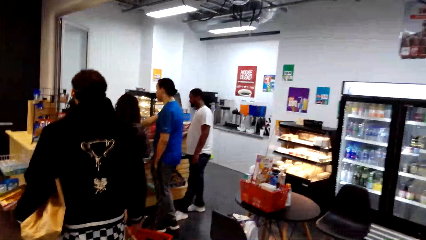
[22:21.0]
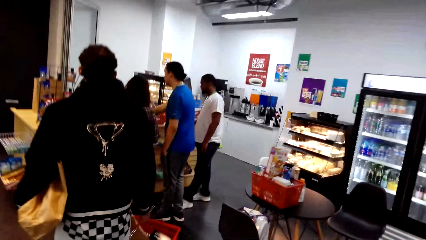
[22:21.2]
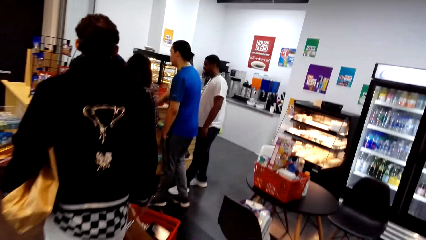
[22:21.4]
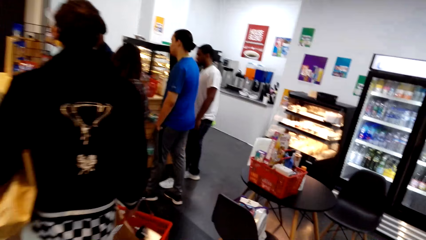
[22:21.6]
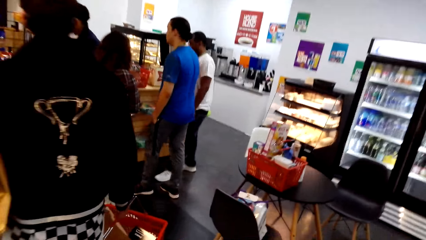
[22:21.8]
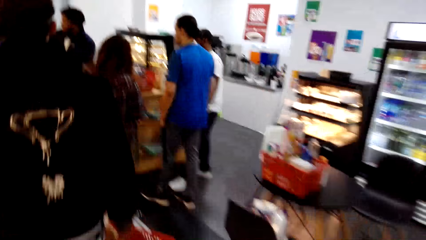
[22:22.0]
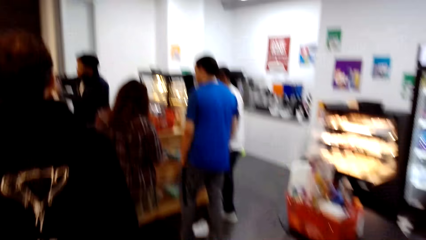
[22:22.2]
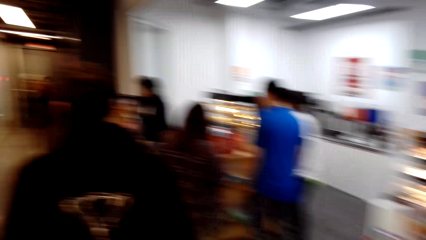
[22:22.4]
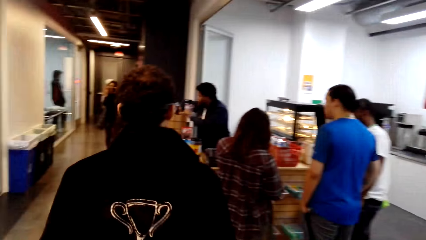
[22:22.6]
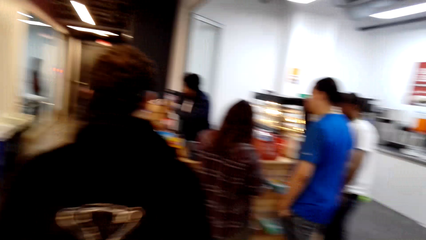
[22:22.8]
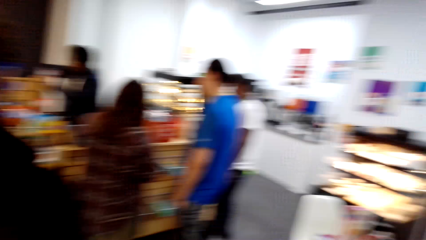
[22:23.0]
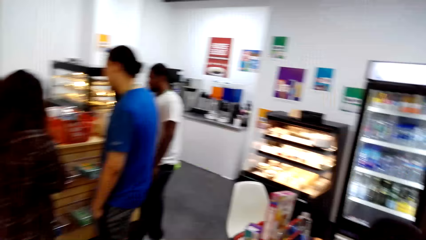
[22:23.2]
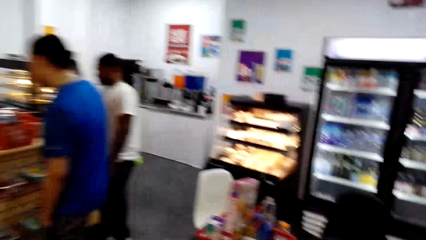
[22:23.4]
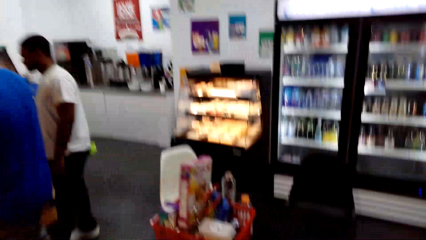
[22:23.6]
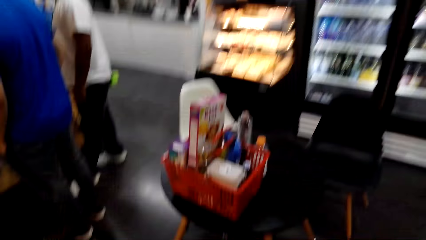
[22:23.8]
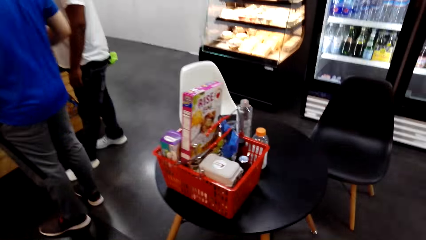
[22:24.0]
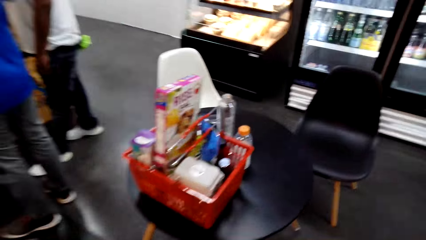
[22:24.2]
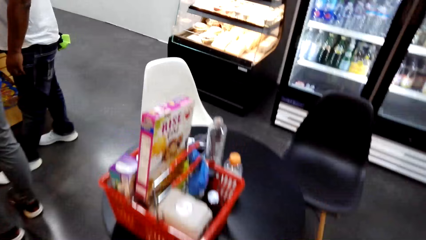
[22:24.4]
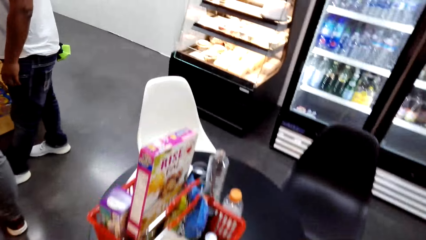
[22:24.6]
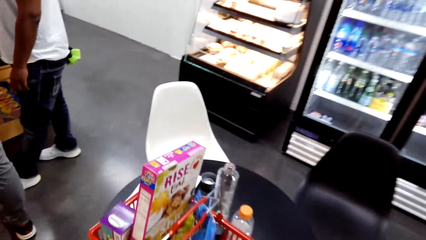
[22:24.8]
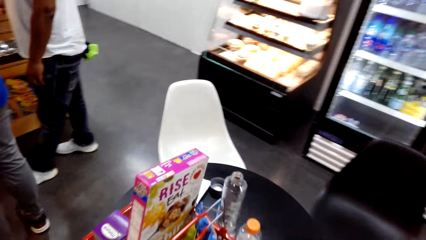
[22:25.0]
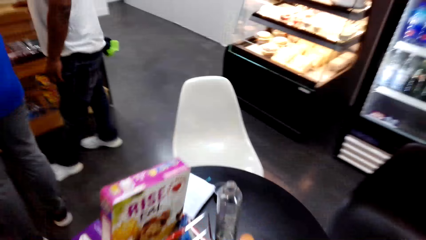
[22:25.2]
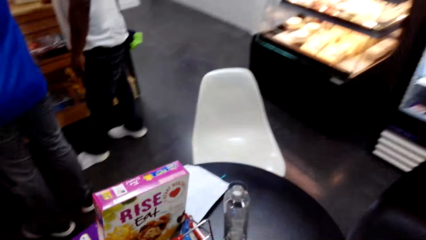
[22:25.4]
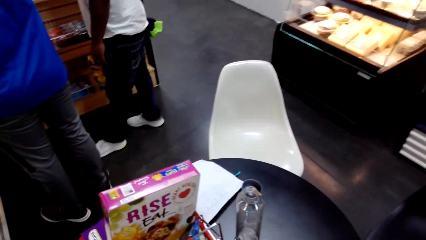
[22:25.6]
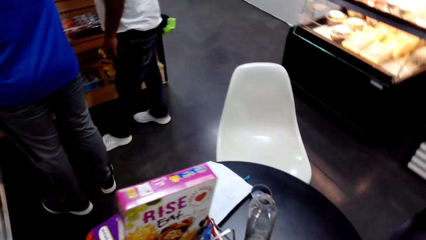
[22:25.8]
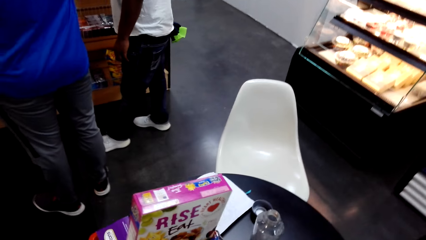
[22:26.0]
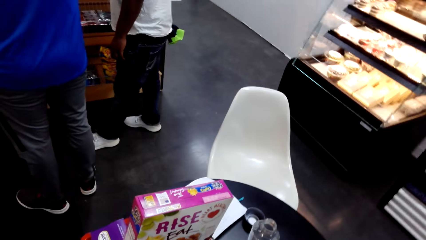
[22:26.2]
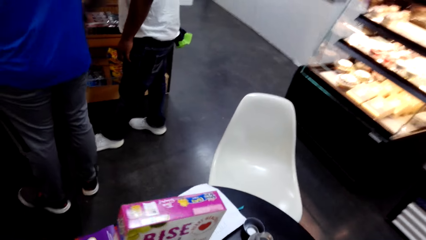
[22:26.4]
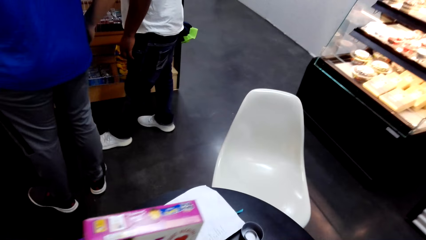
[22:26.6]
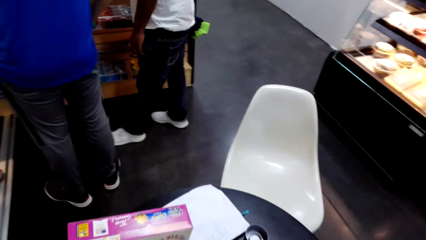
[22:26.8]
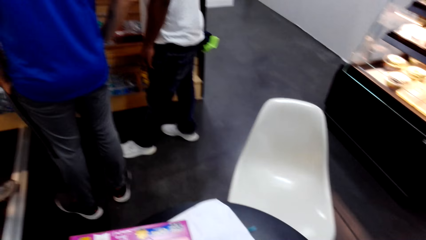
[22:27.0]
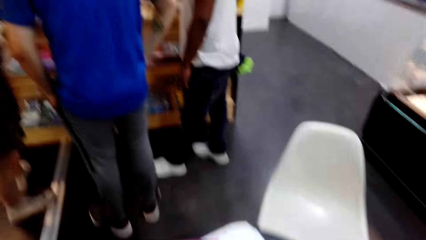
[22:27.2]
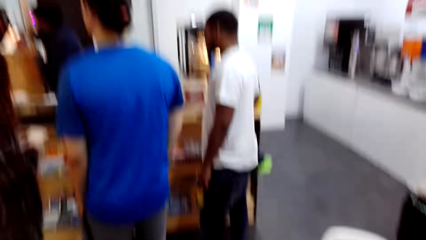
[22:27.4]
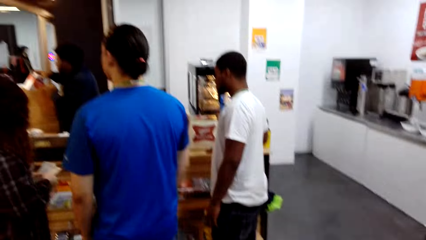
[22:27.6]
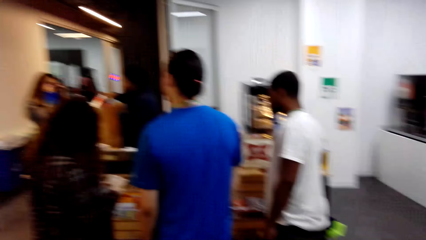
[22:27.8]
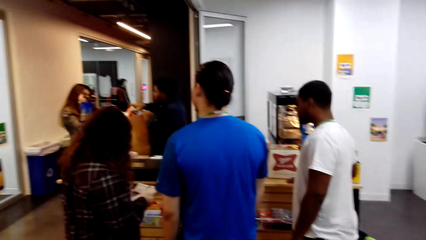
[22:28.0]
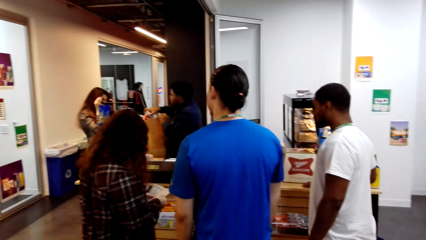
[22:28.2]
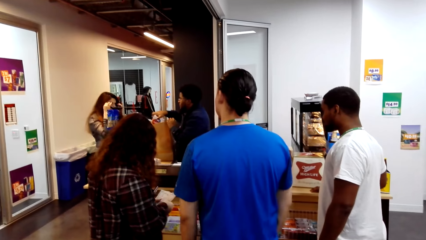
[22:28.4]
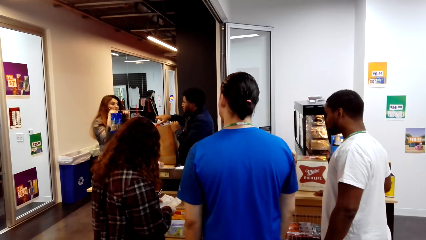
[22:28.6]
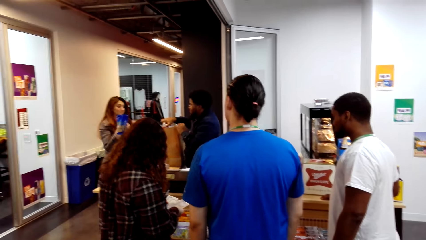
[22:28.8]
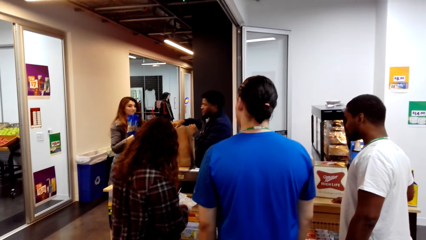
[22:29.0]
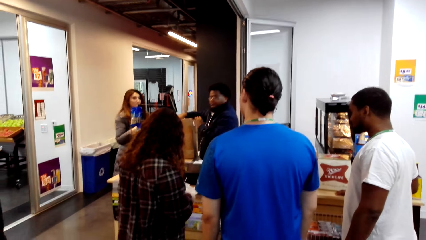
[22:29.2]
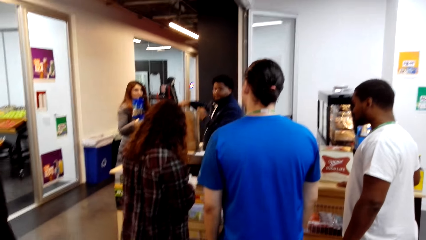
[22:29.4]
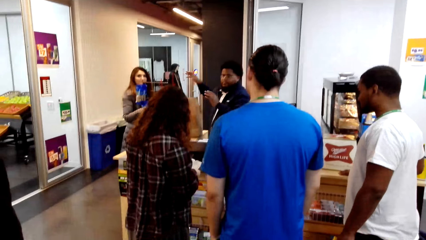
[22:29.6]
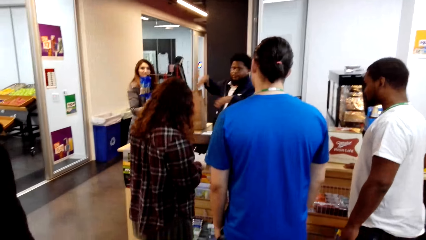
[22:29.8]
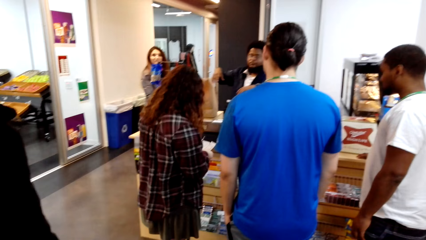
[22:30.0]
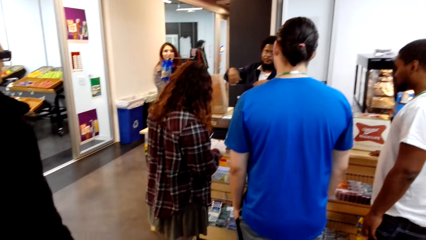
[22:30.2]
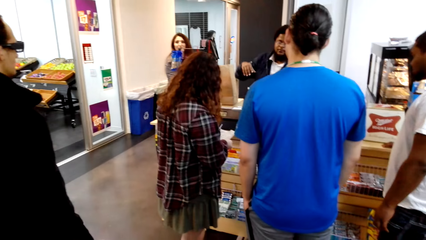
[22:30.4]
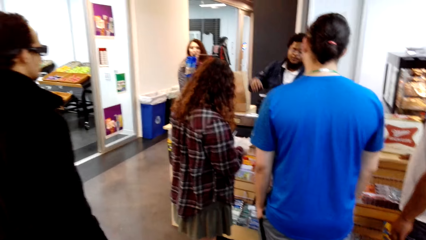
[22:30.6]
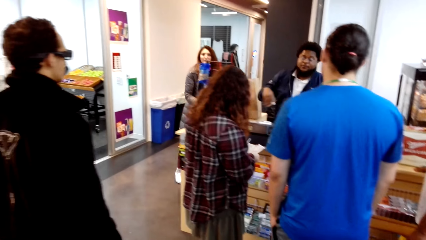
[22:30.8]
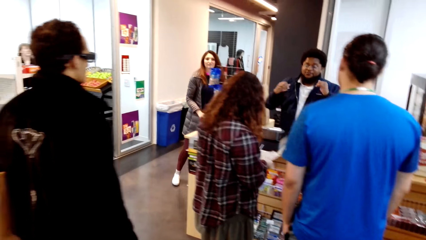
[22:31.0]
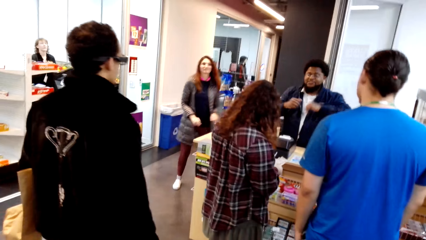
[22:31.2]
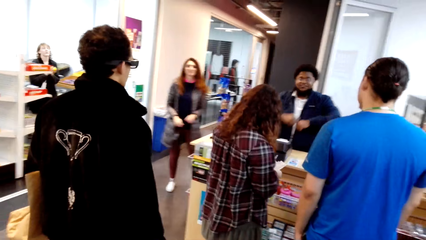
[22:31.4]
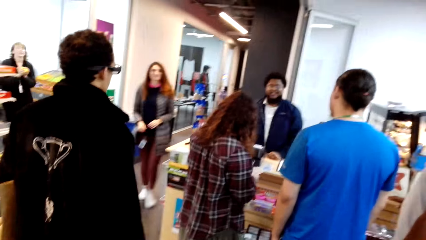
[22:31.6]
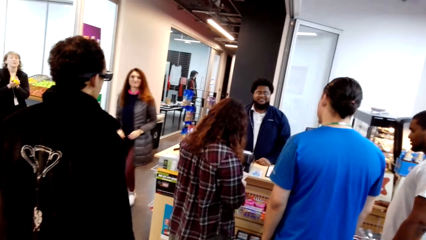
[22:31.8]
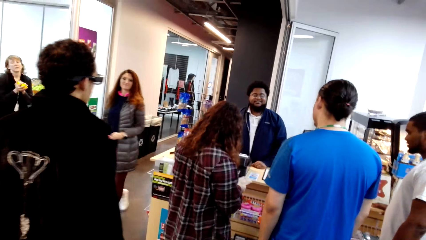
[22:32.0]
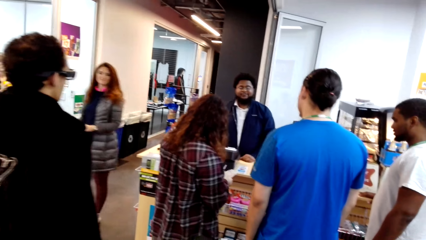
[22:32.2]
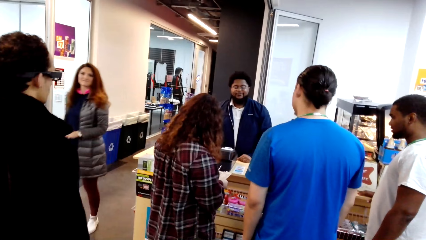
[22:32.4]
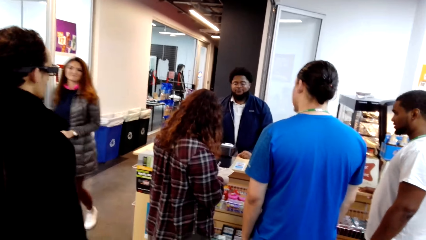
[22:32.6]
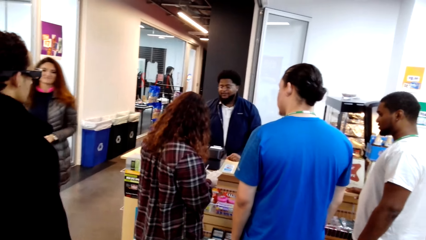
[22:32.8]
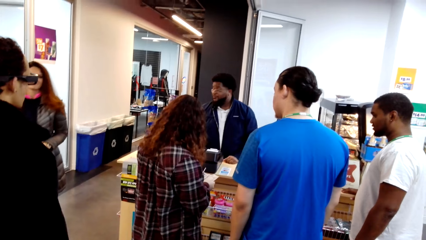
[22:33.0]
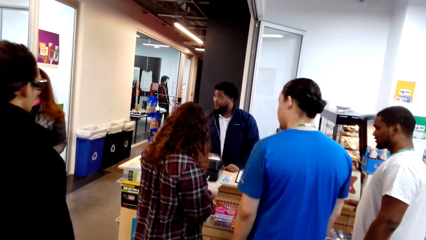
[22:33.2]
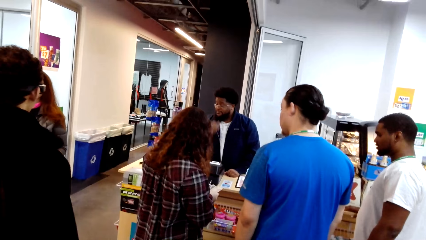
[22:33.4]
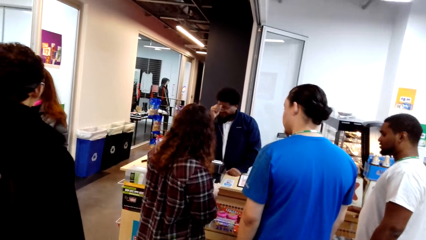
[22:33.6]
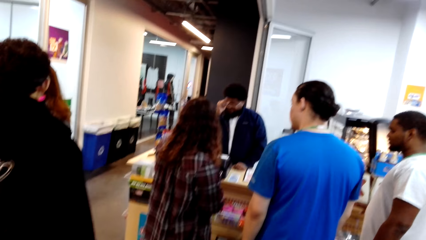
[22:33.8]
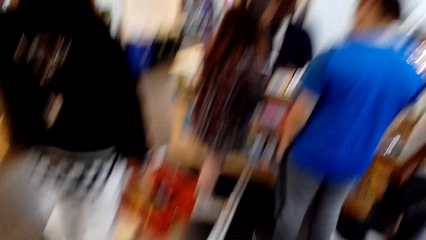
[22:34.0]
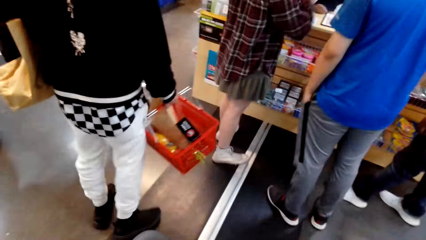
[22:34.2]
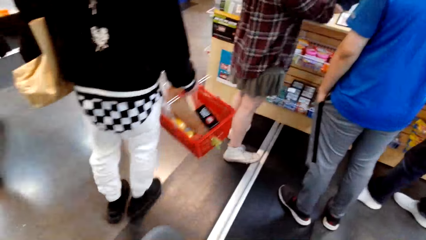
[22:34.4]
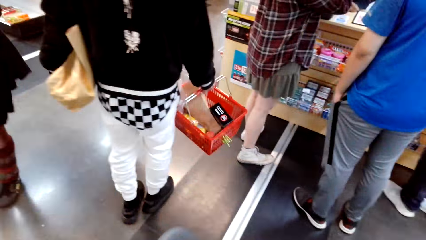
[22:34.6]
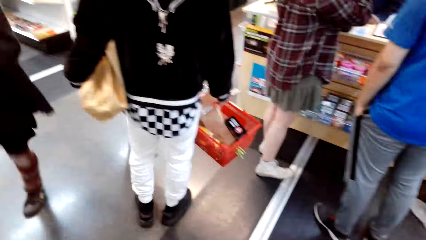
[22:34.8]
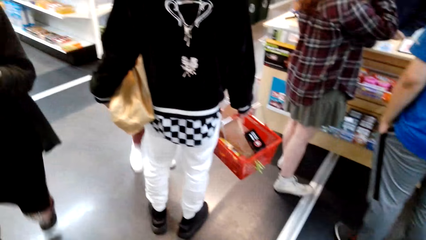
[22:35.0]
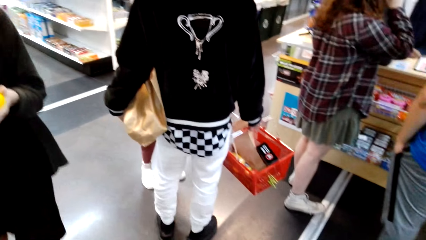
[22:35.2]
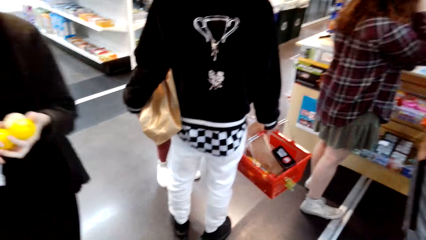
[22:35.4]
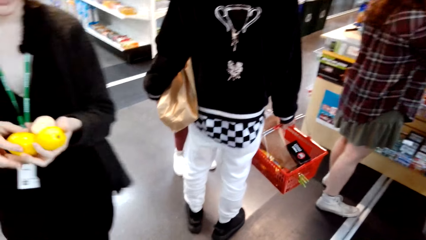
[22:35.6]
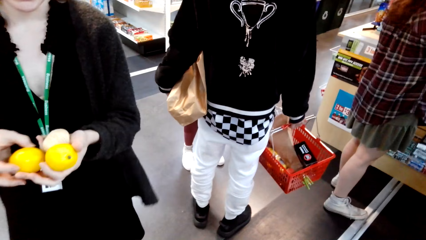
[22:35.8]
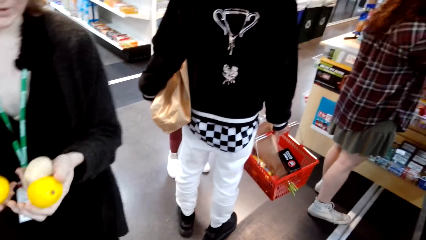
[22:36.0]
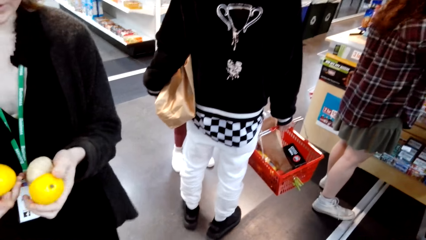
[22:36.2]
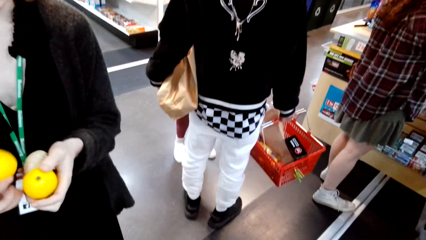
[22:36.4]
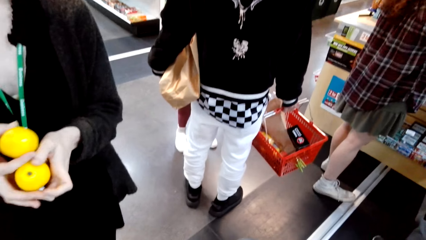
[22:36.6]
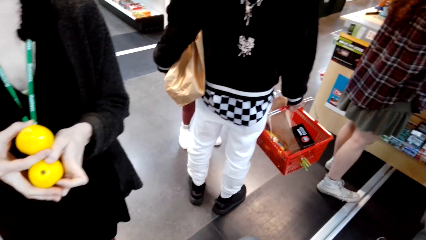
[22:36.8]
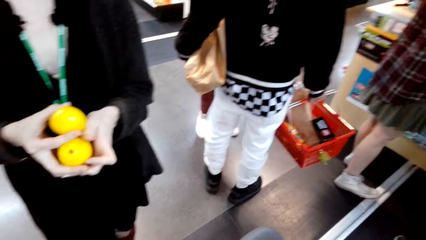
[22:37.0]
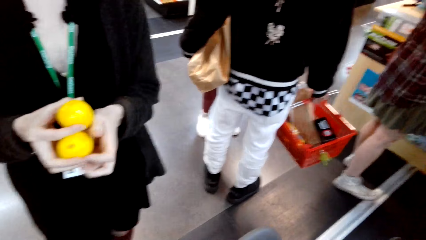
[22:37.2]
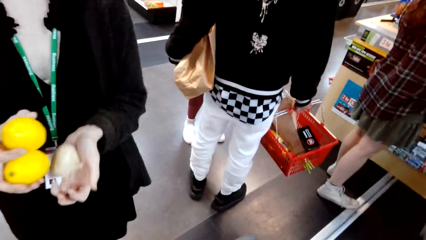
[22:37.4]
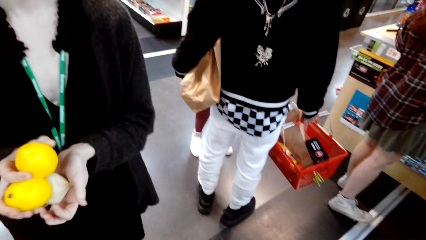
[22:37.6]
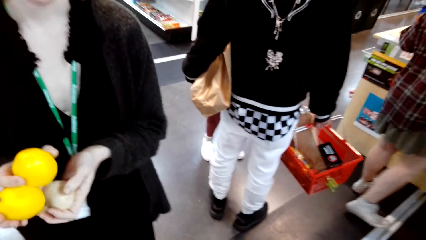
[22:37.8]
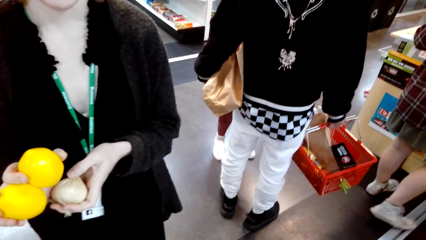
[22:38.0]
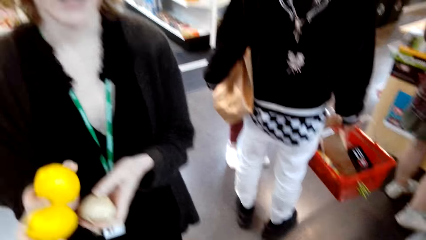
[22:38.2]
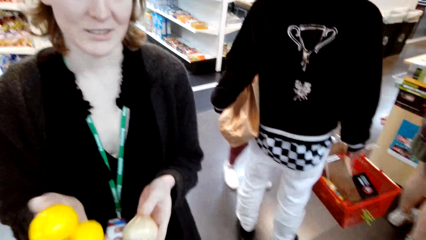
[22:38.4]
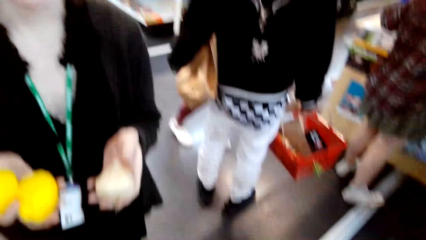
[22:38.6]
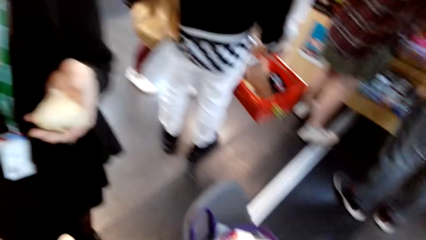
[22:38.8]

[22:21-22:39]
The camera wearer walks around and talks with a lady. They talk. They look around. They walk around with the lady. The lady holds a lemon and holds garlic. The camera wearer talks with the lady.
